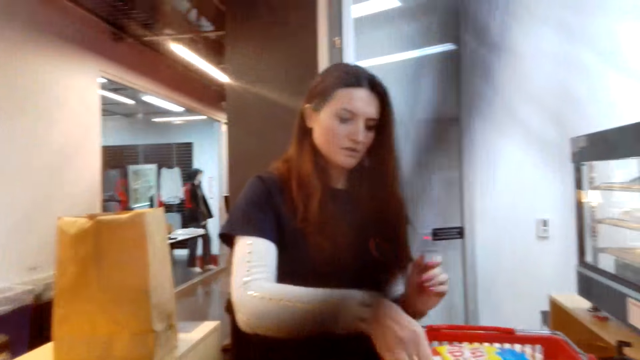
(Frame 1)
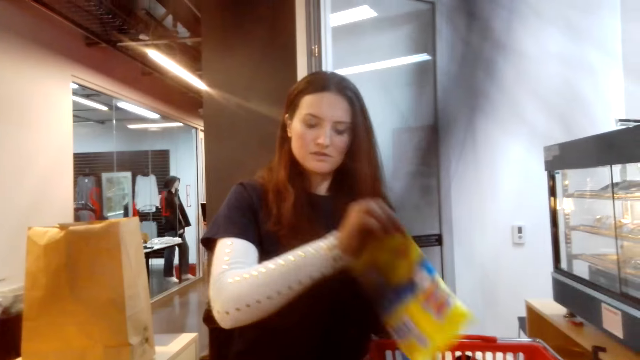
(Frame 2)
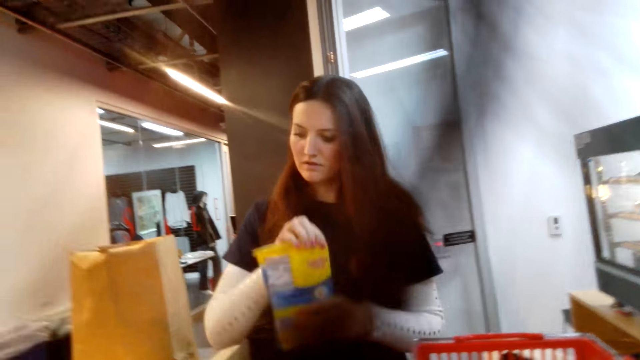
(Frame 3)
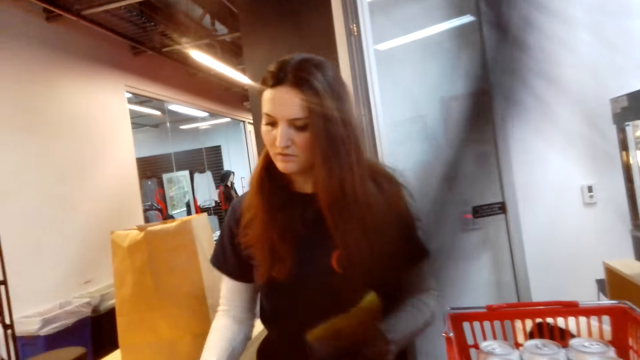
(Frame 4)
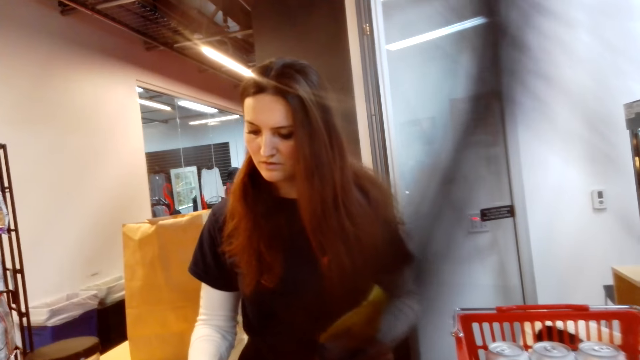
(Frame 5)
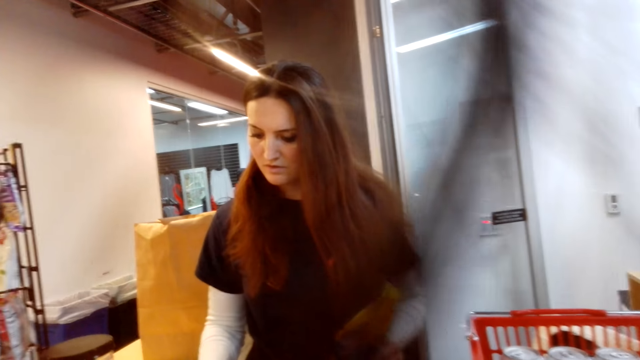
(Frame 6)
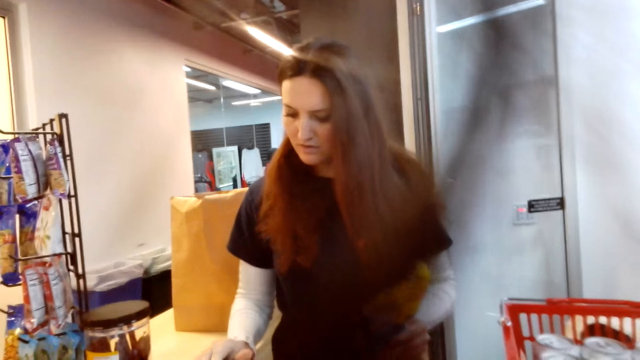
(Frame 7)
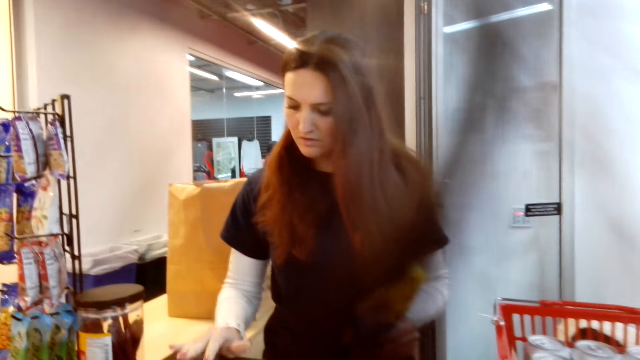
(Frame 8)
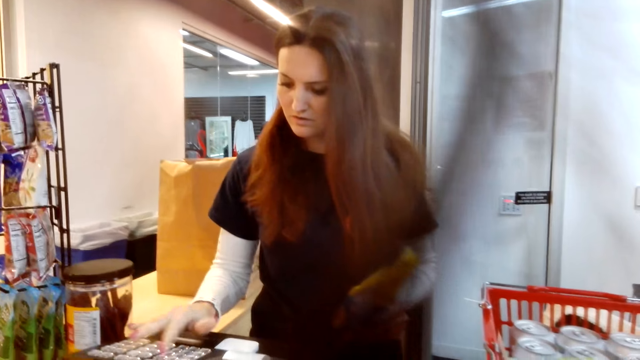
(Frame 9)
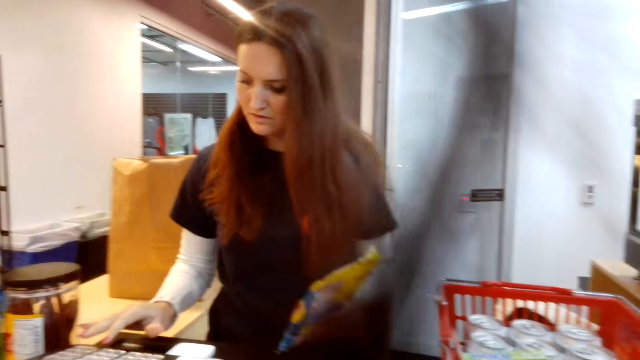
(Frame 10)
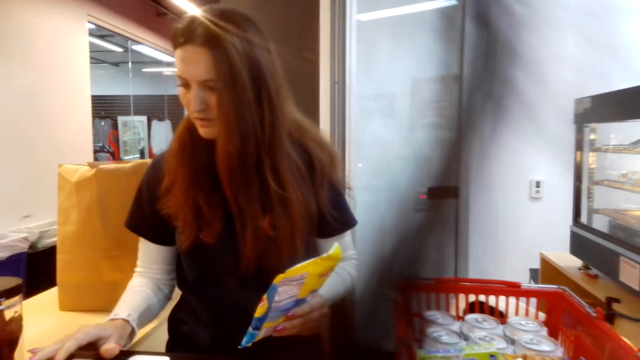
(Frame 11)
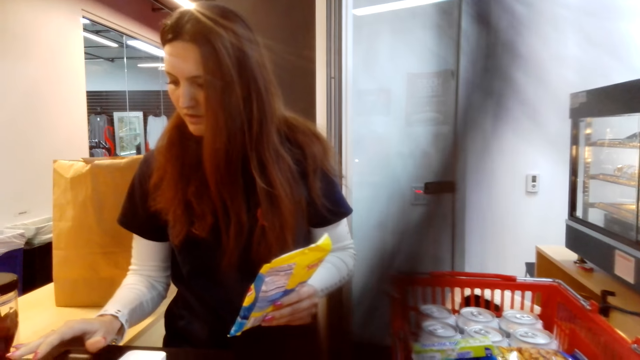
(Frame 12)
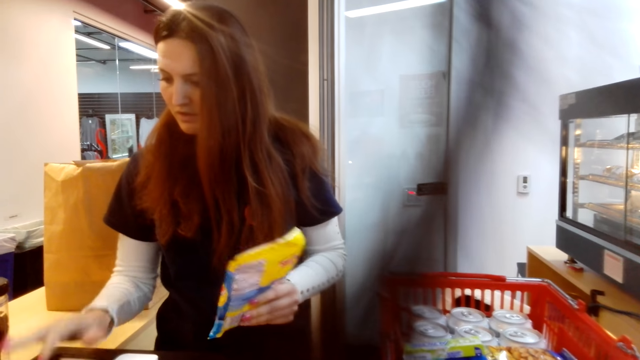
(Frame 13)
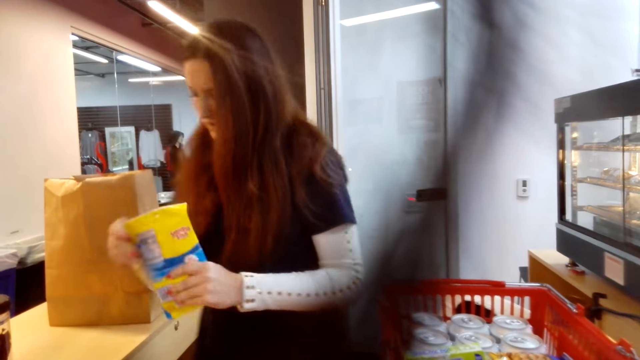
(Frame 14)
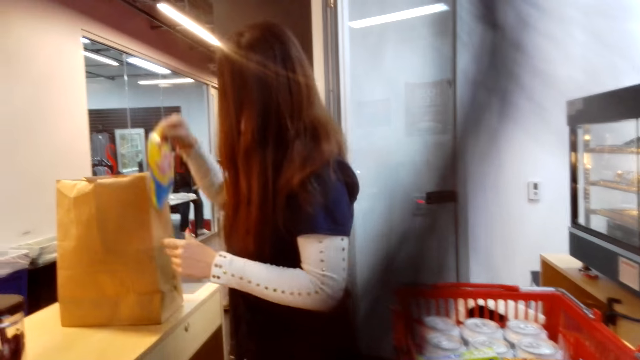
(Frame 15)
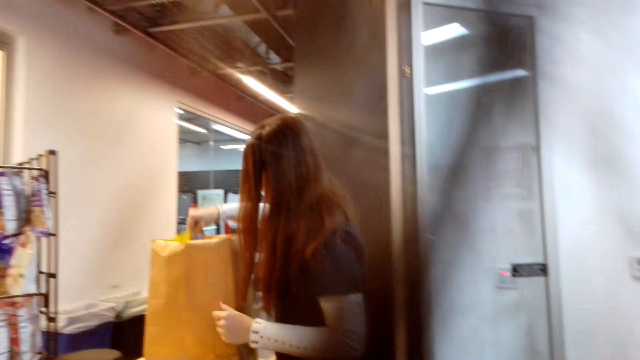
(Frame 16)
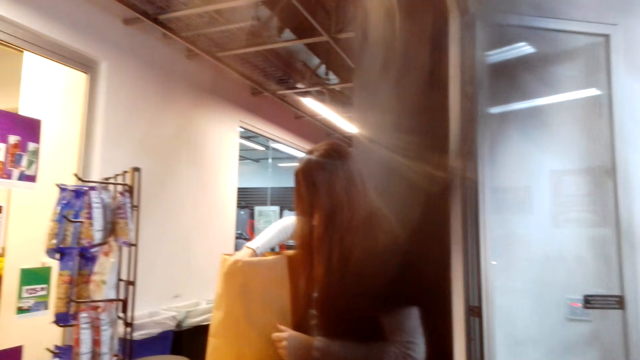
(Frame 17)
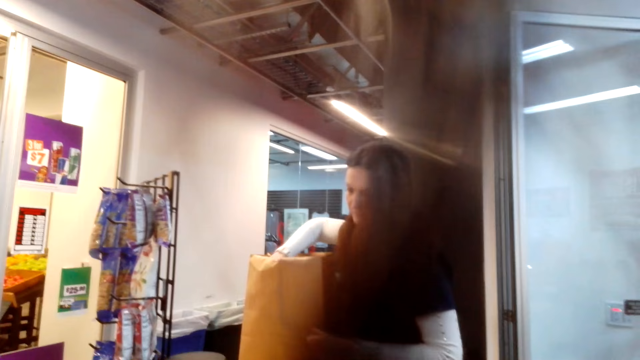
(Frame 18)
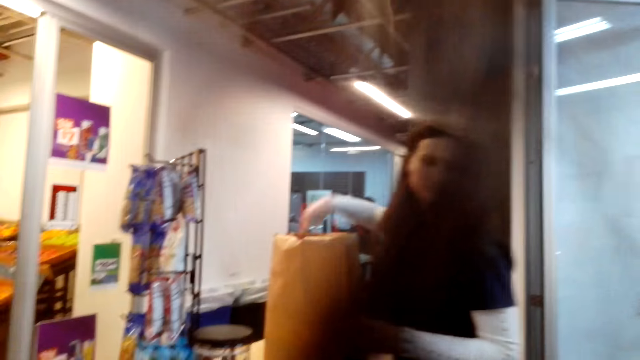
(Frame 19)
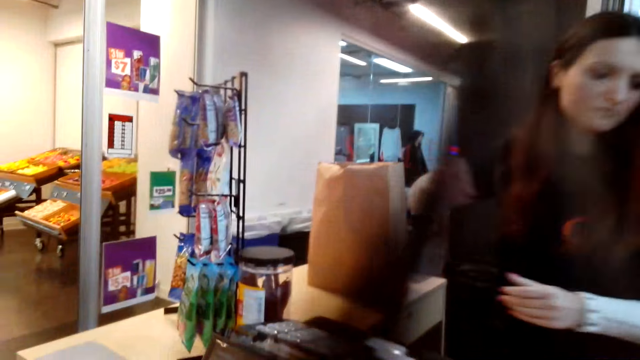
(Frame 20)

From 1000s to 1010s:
A woman picks something from the basket. She types on the cashier machine, calculates the price, and puts the item in the shopping bag.

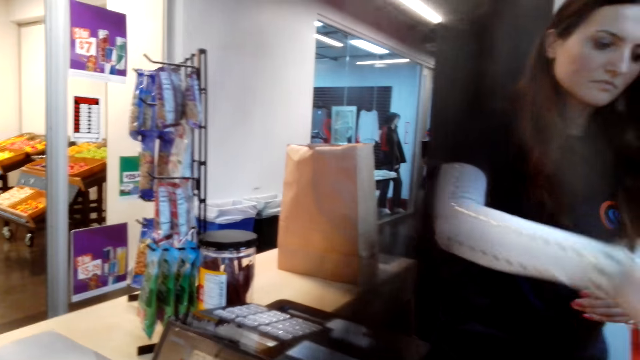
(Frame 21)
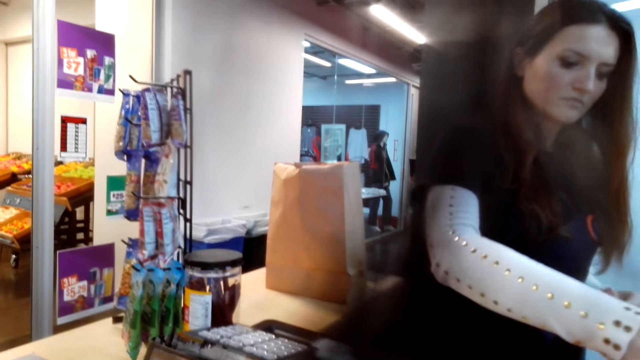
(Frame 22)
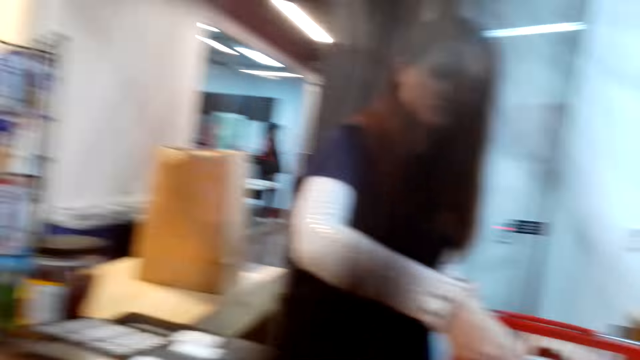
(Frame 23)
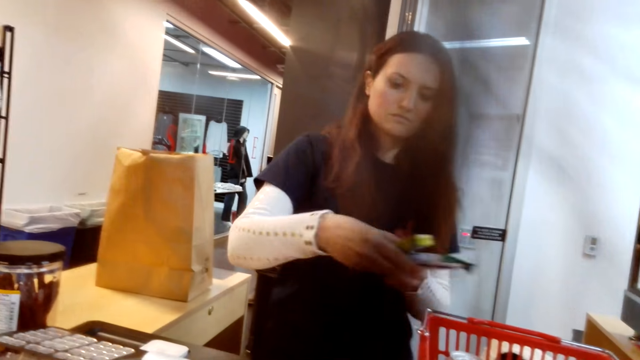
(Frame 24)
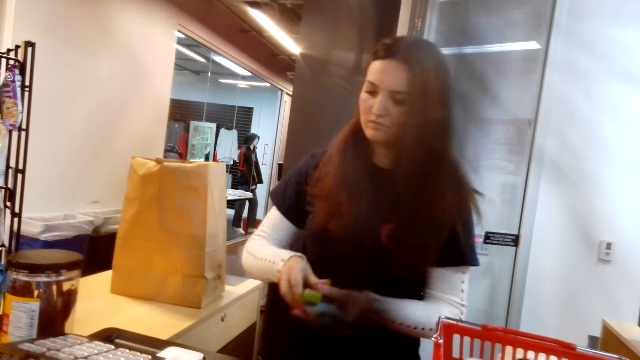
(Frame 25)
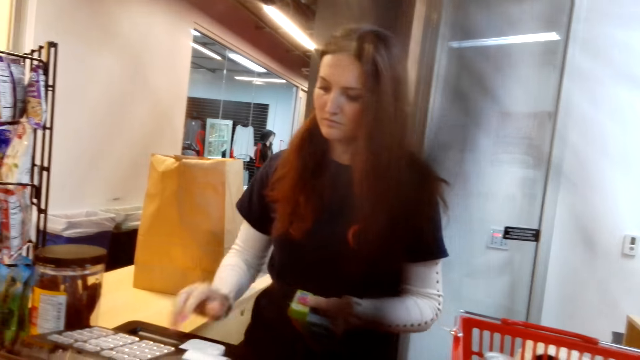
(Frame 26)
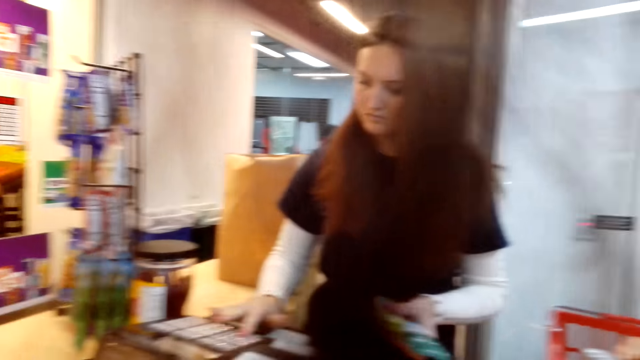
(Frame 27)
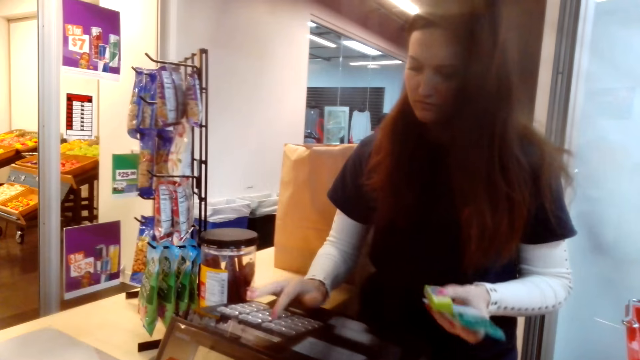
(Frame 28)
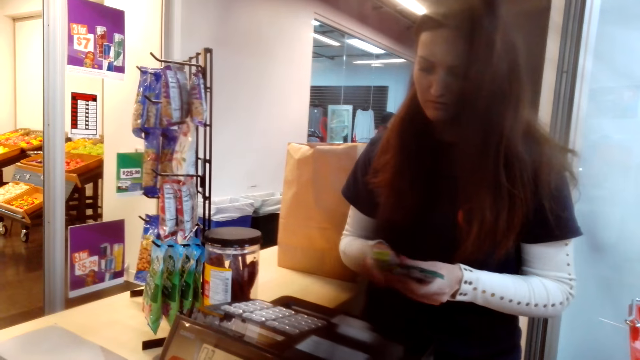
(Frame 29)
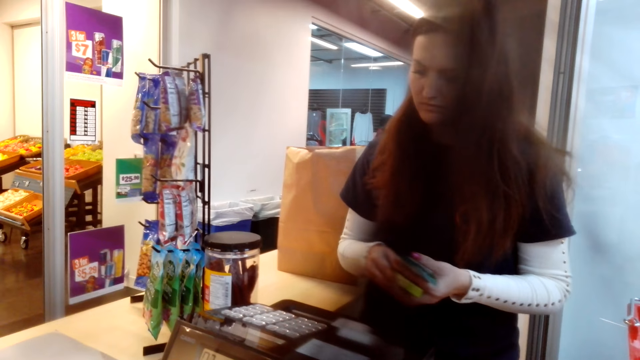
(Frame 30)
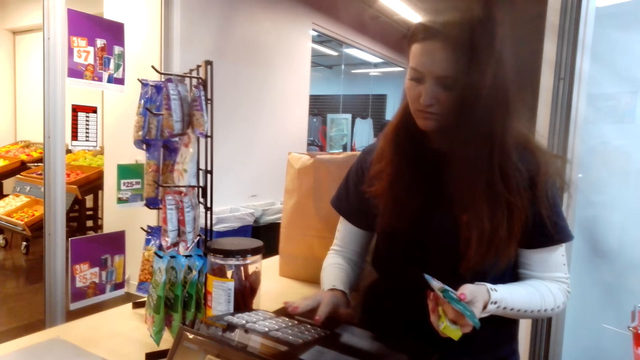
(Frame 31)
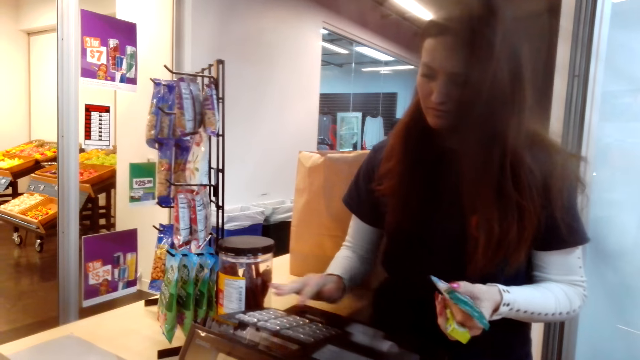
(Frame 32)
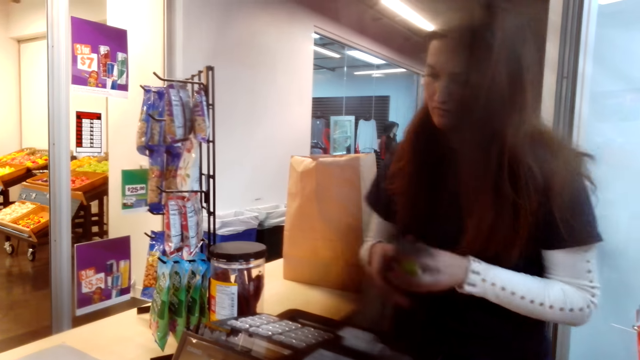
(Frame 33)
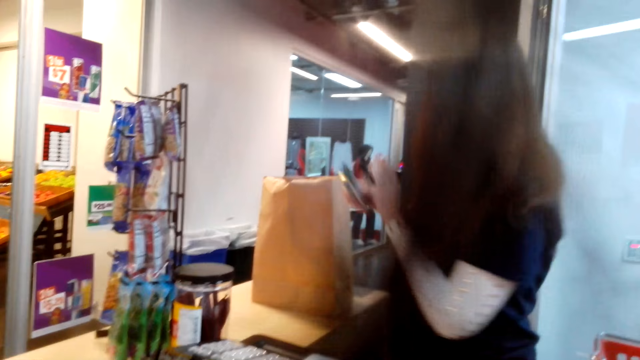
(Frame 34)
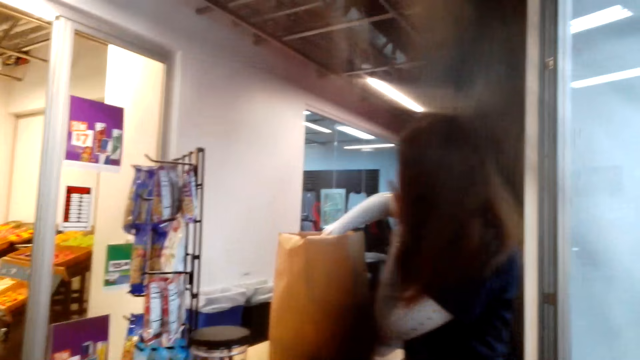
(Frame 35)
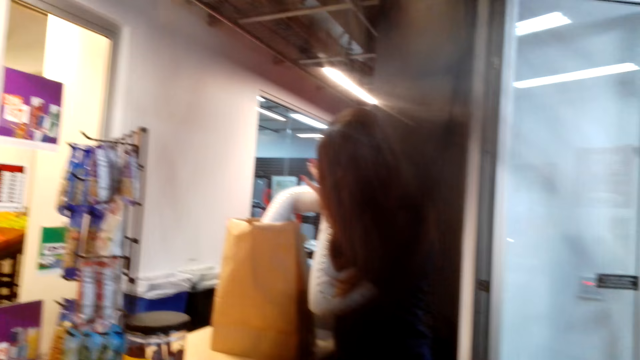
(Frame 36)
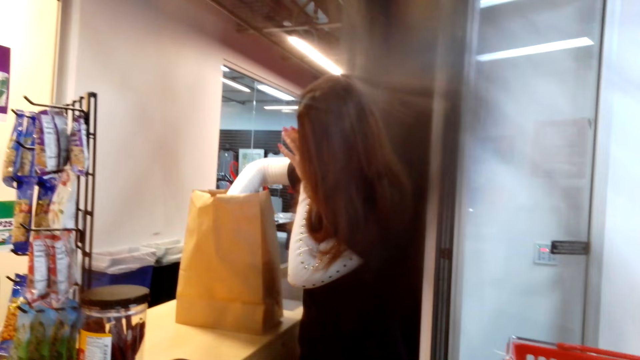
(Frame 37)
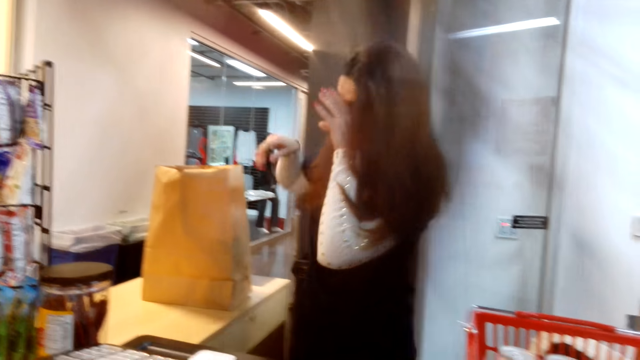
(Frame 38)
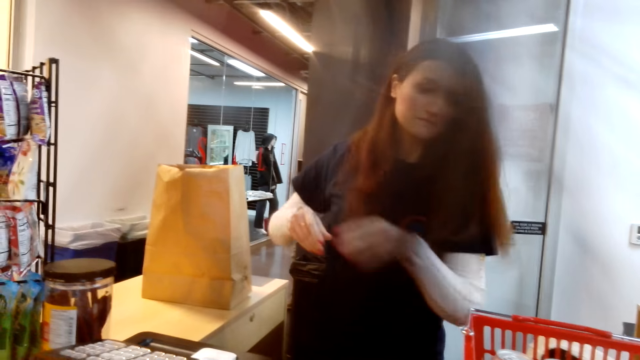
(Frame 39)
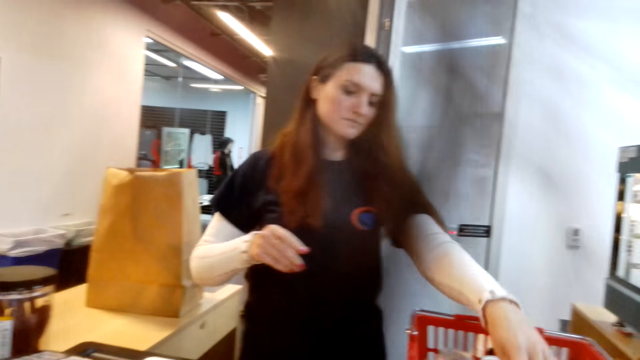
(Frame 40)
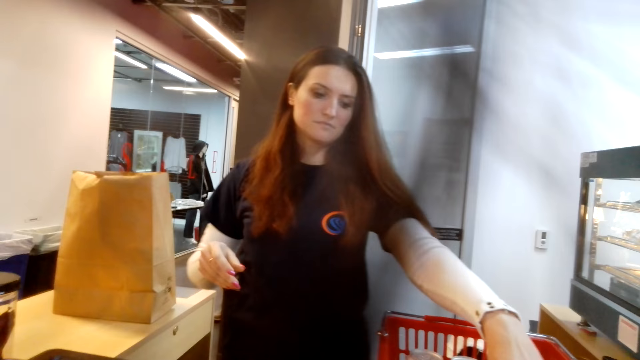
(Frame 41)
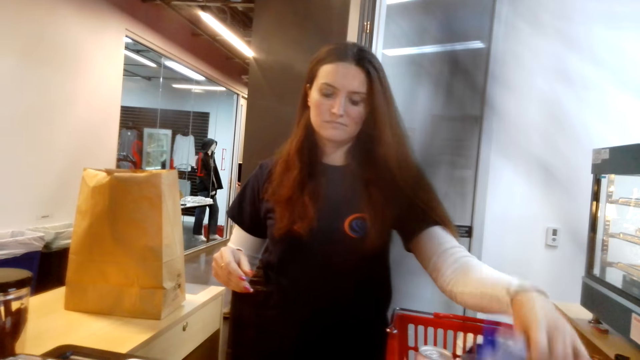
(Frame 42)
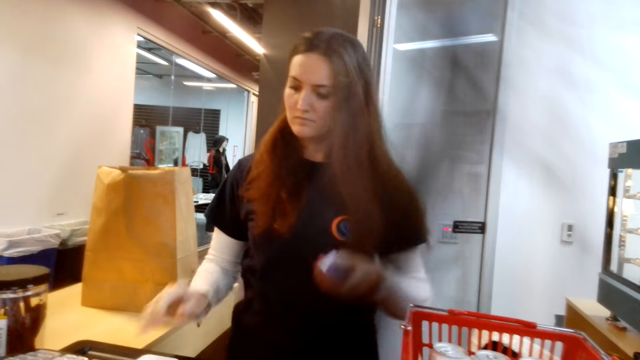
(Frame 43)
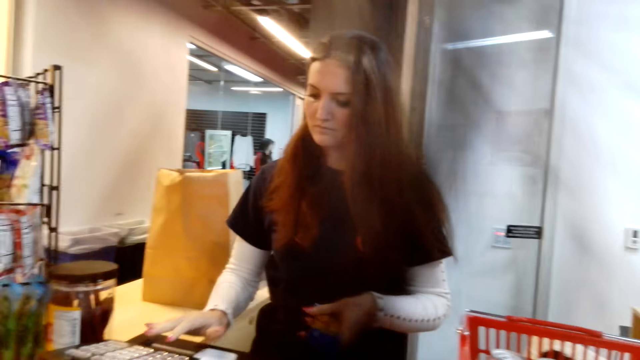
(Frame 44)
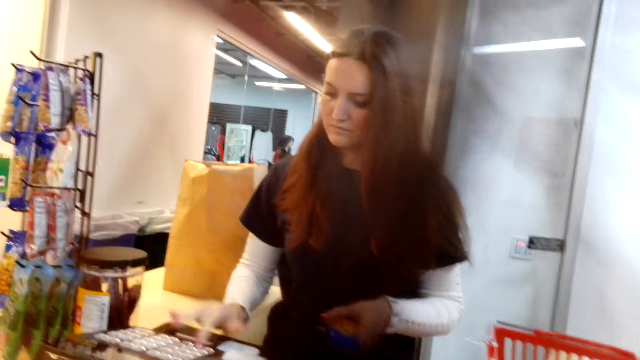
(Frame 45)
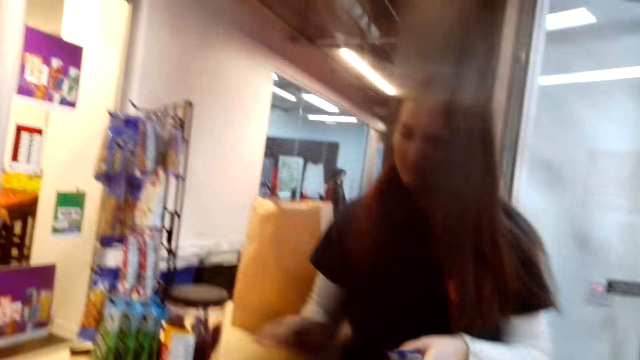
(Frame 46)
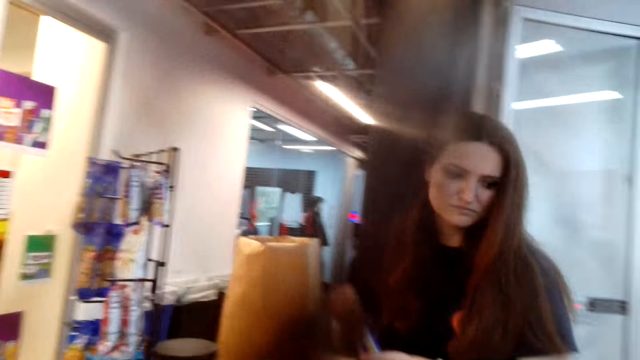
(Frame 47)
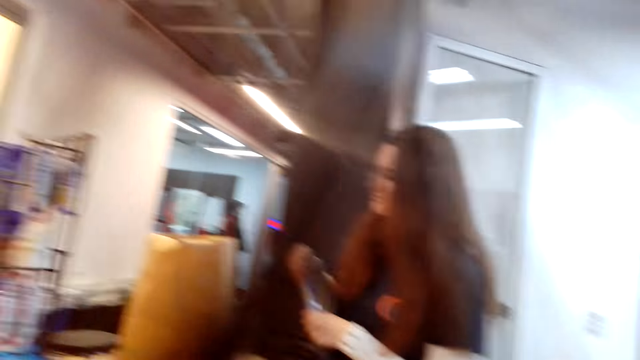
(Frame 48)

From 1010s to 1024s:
A woman picks something from the basket. She types on the cashier machine, calculates the price, and puts the item in the shopping bag. She picks something from the basket. She types on the cashier machine and calculates the price.
